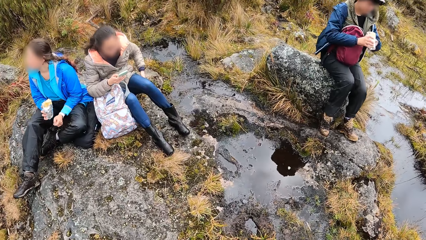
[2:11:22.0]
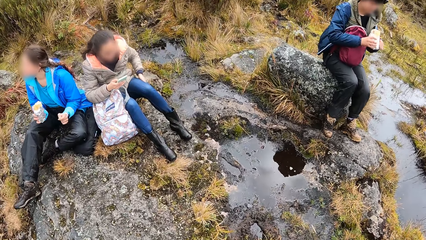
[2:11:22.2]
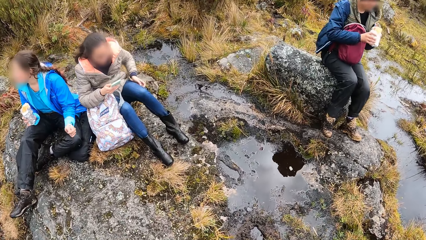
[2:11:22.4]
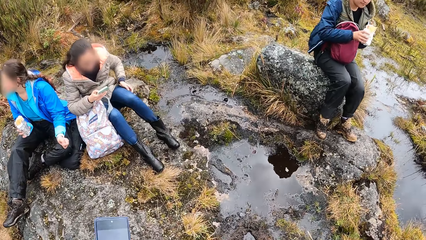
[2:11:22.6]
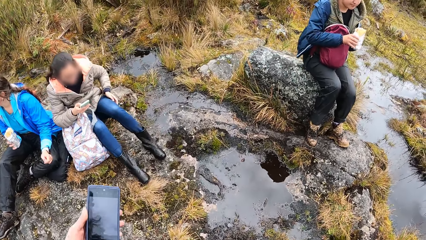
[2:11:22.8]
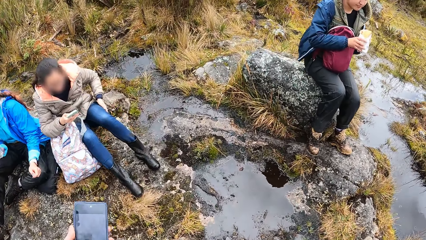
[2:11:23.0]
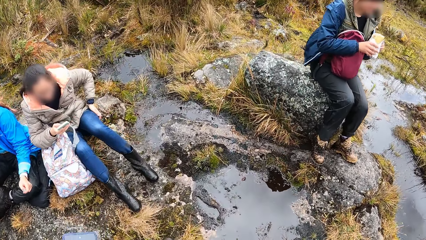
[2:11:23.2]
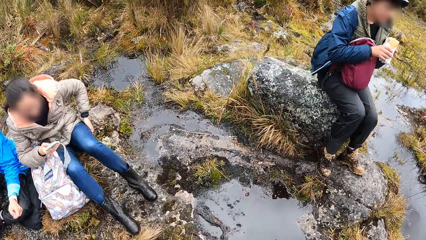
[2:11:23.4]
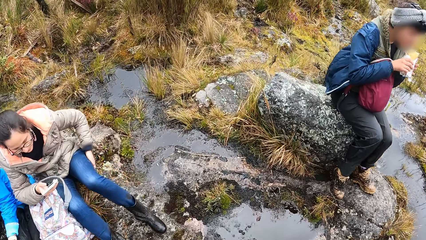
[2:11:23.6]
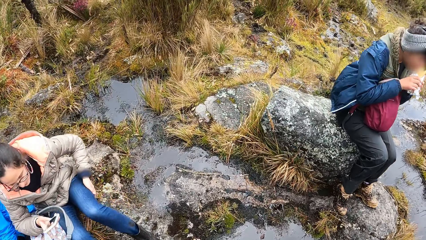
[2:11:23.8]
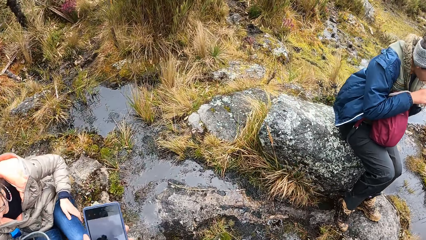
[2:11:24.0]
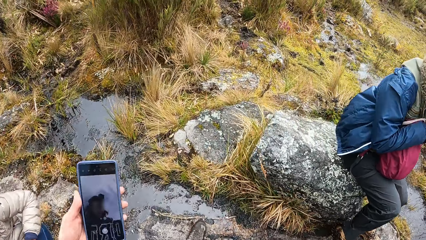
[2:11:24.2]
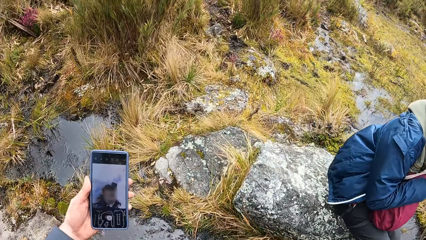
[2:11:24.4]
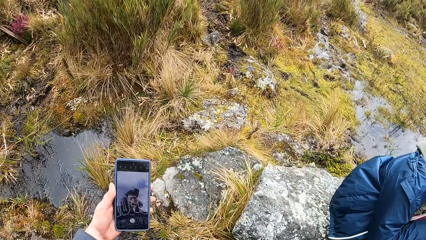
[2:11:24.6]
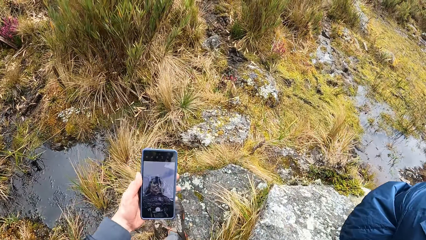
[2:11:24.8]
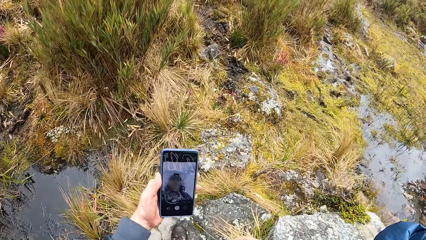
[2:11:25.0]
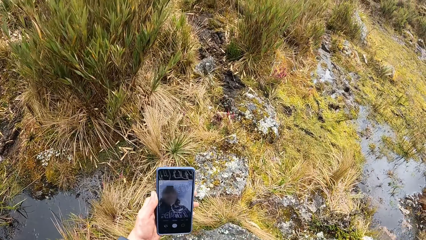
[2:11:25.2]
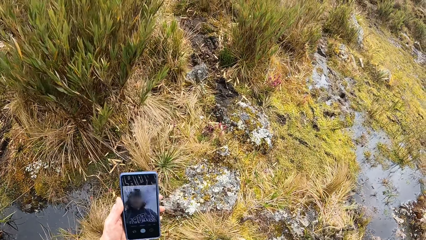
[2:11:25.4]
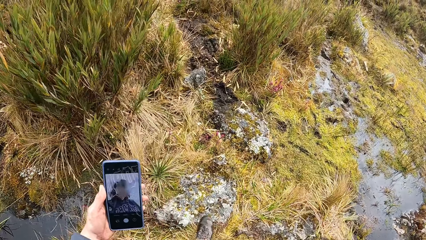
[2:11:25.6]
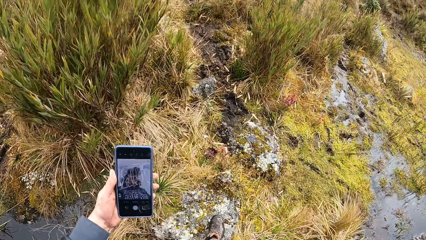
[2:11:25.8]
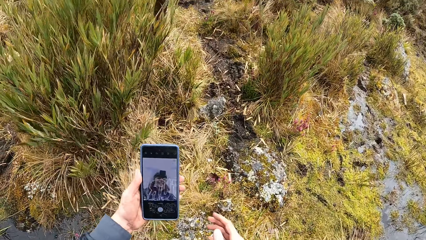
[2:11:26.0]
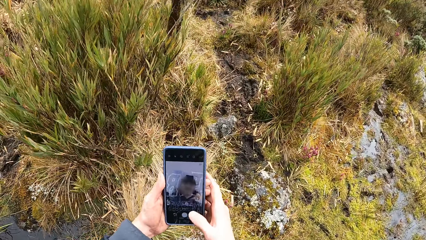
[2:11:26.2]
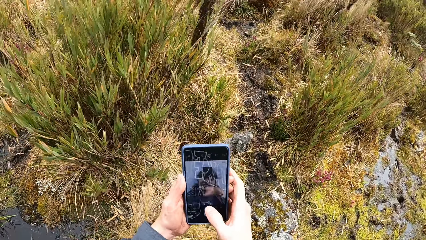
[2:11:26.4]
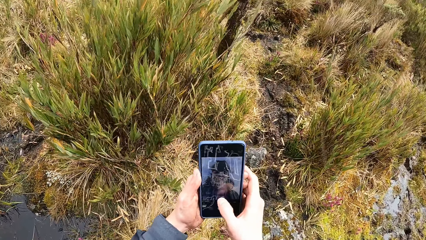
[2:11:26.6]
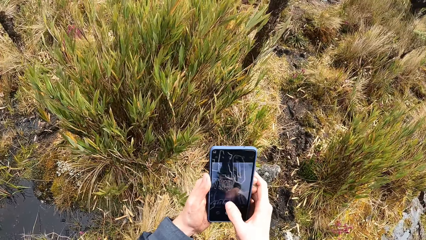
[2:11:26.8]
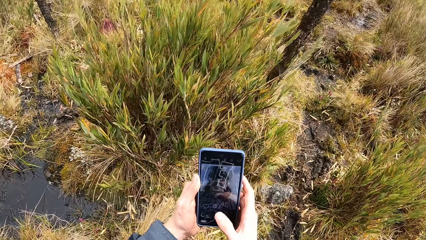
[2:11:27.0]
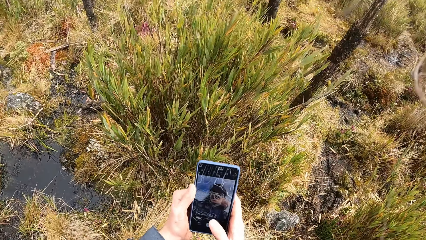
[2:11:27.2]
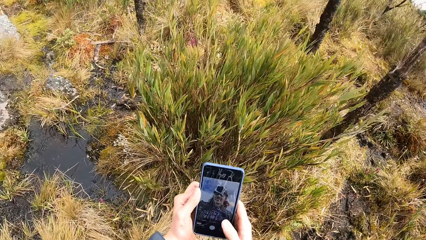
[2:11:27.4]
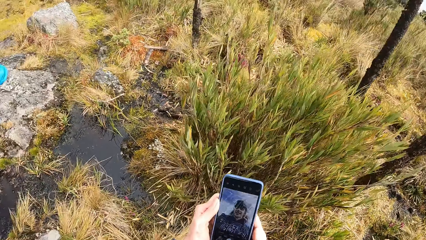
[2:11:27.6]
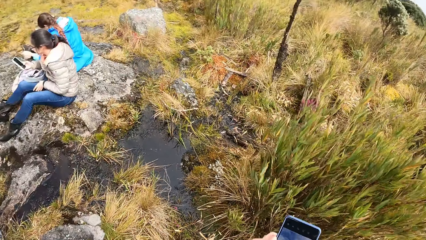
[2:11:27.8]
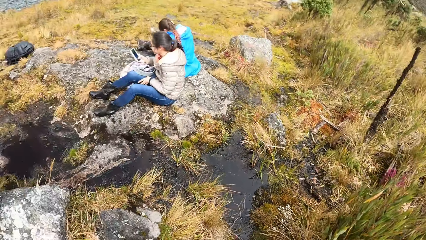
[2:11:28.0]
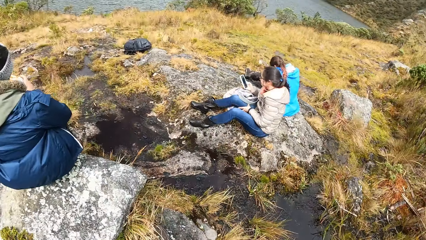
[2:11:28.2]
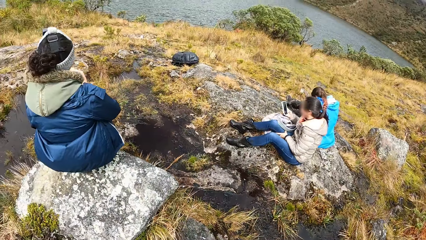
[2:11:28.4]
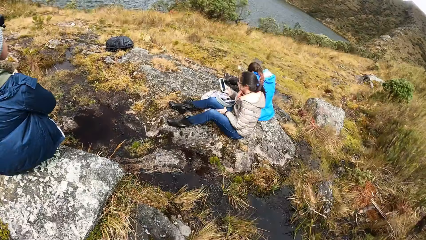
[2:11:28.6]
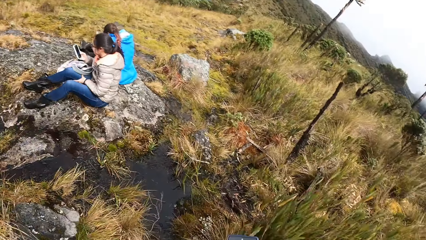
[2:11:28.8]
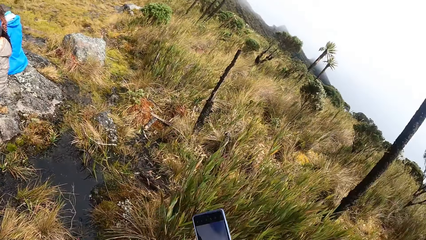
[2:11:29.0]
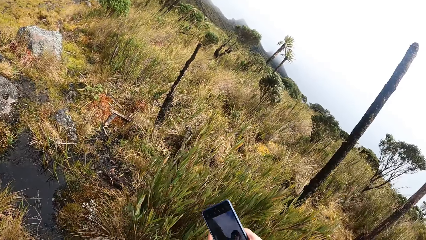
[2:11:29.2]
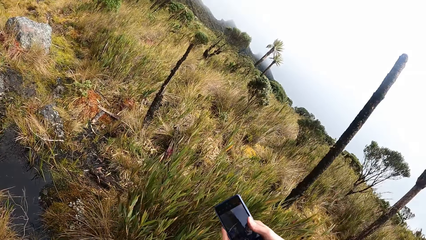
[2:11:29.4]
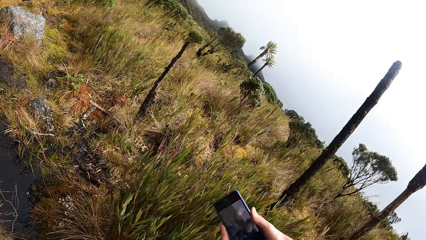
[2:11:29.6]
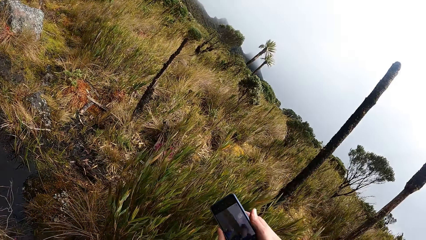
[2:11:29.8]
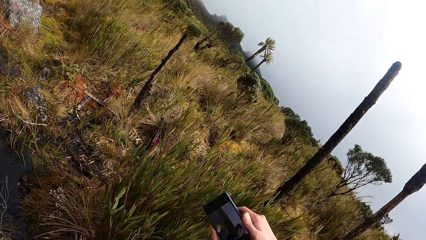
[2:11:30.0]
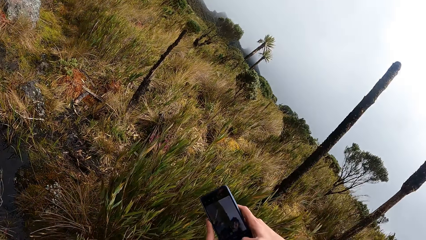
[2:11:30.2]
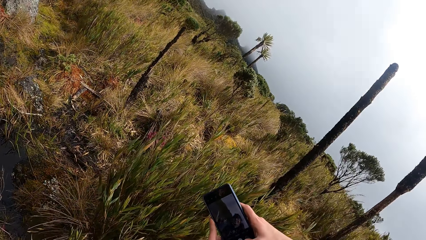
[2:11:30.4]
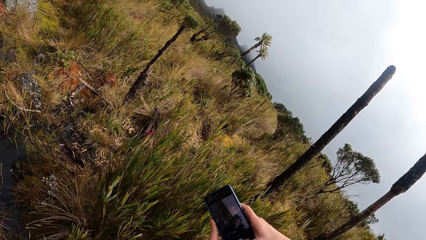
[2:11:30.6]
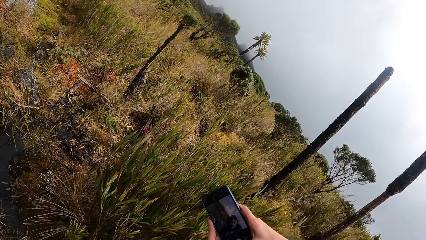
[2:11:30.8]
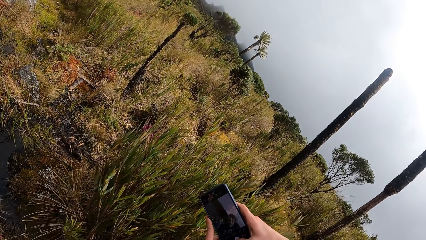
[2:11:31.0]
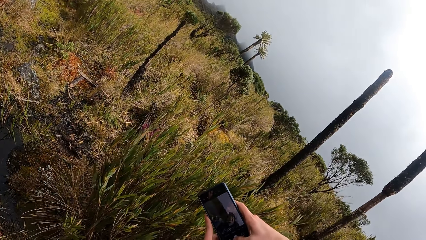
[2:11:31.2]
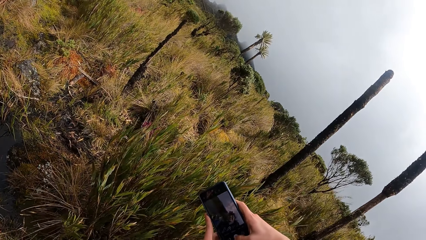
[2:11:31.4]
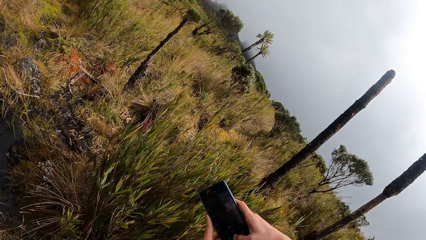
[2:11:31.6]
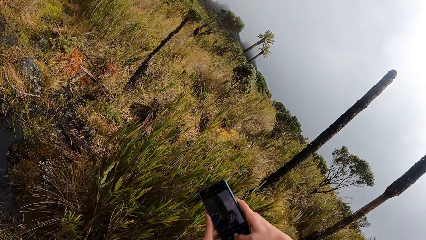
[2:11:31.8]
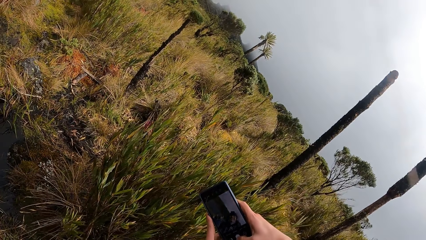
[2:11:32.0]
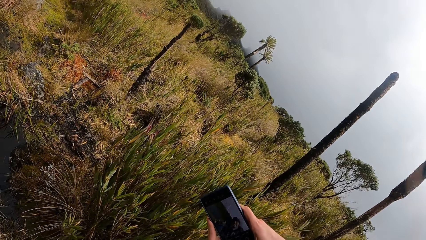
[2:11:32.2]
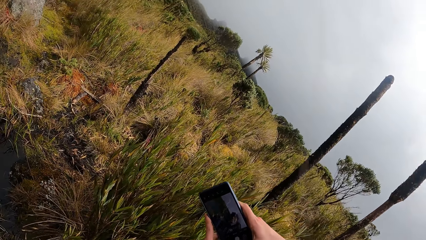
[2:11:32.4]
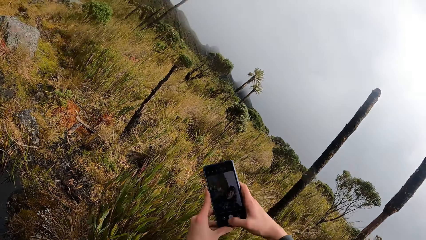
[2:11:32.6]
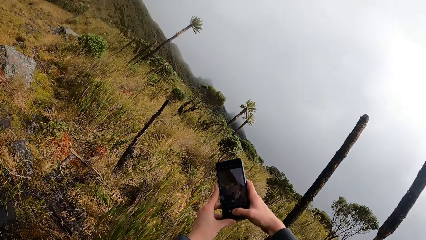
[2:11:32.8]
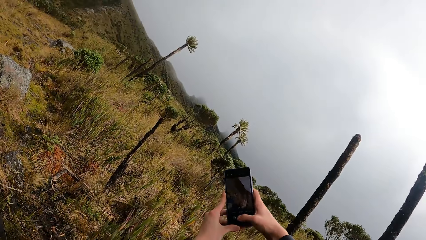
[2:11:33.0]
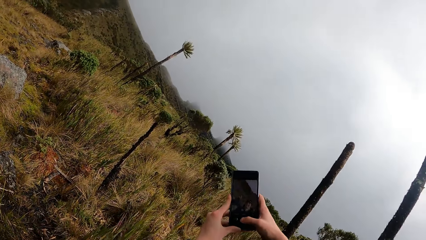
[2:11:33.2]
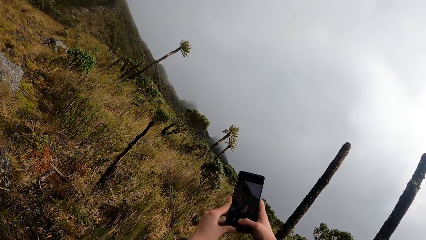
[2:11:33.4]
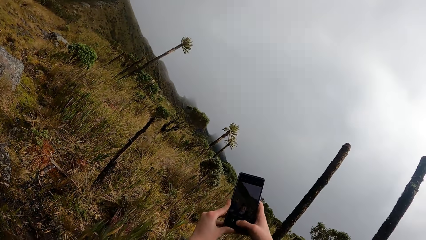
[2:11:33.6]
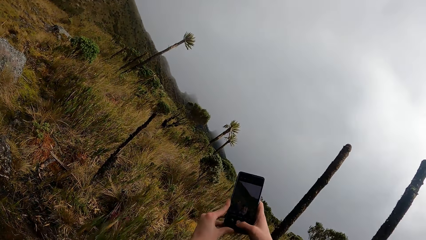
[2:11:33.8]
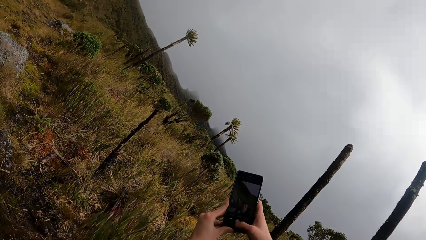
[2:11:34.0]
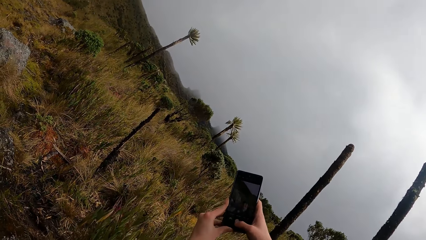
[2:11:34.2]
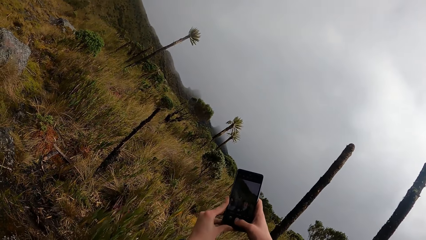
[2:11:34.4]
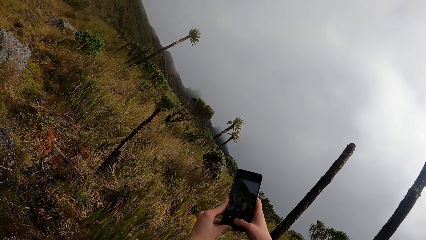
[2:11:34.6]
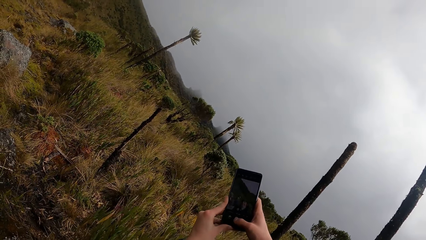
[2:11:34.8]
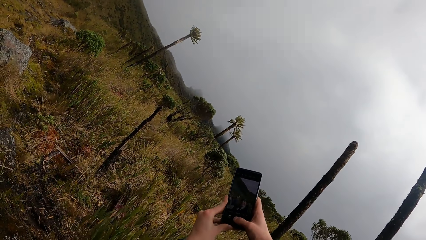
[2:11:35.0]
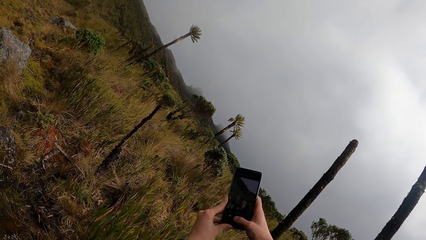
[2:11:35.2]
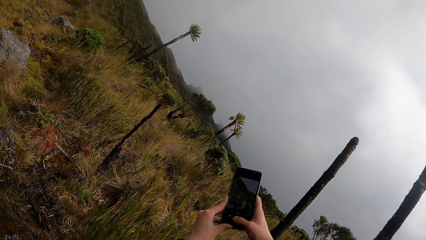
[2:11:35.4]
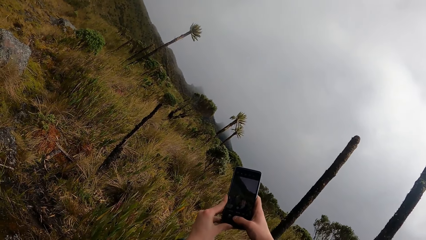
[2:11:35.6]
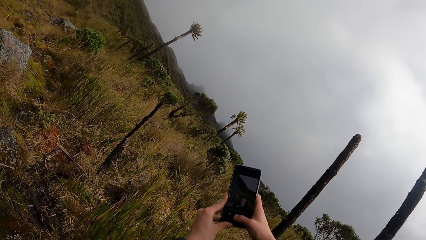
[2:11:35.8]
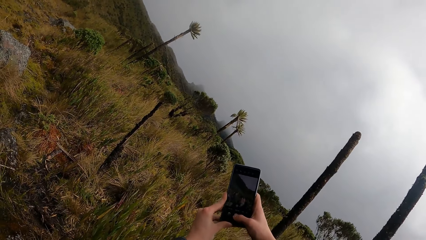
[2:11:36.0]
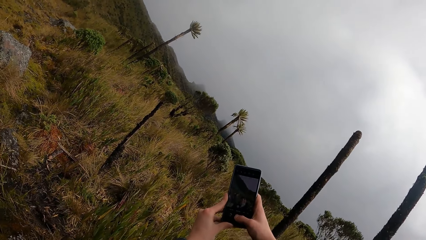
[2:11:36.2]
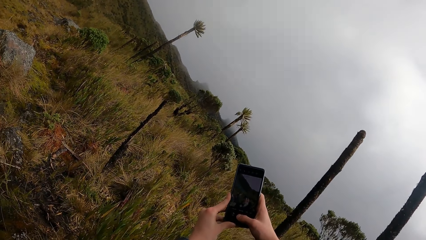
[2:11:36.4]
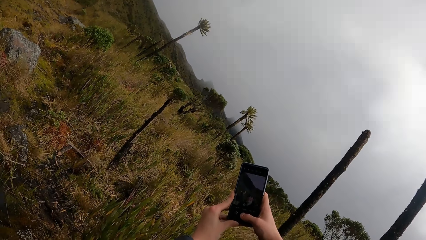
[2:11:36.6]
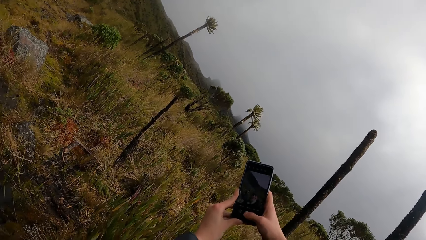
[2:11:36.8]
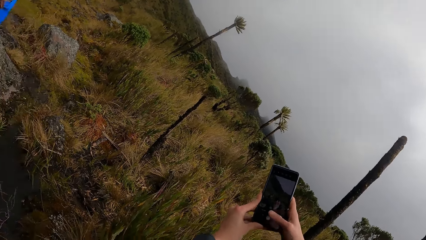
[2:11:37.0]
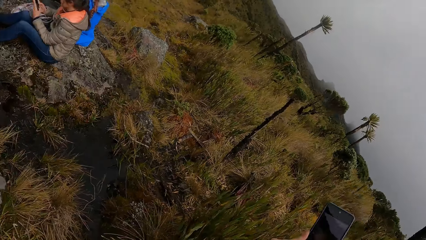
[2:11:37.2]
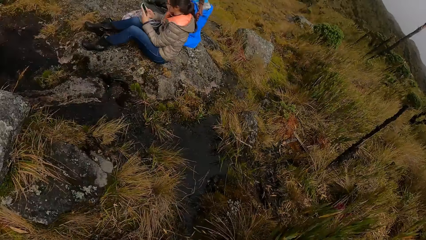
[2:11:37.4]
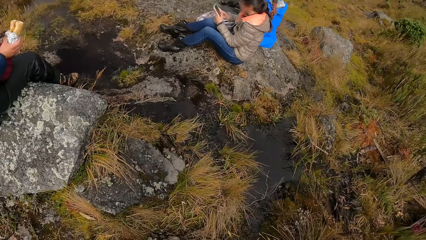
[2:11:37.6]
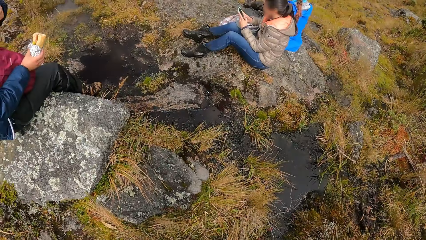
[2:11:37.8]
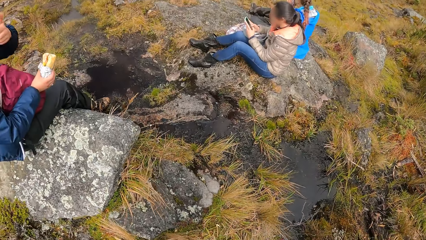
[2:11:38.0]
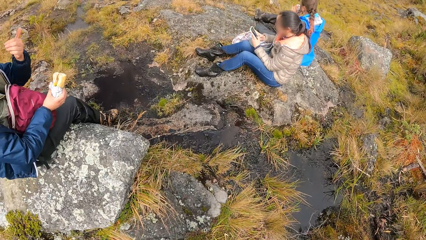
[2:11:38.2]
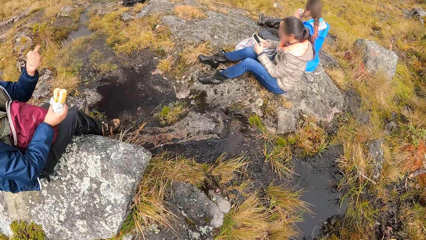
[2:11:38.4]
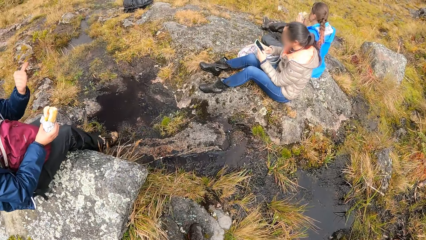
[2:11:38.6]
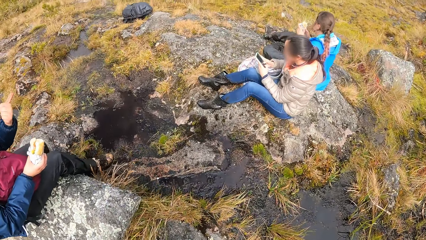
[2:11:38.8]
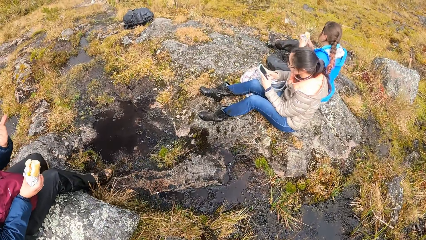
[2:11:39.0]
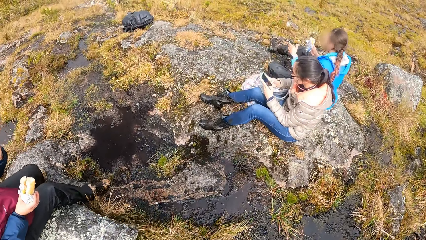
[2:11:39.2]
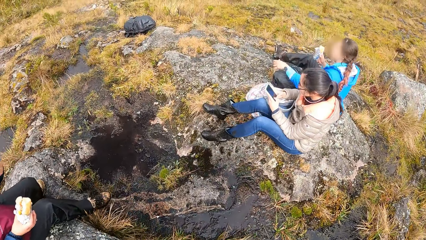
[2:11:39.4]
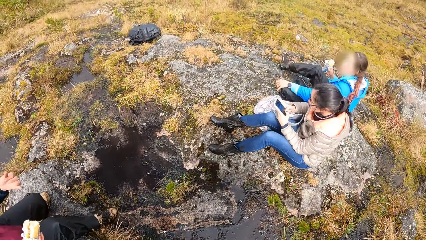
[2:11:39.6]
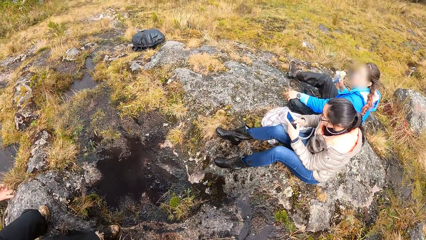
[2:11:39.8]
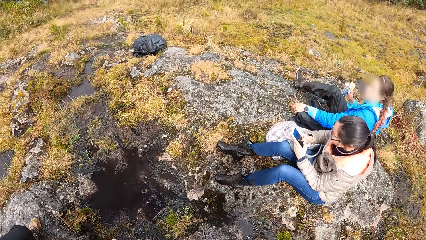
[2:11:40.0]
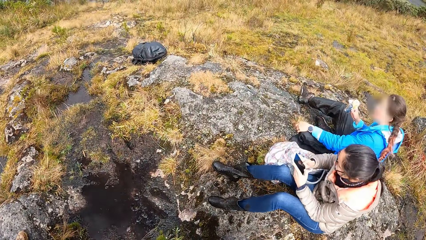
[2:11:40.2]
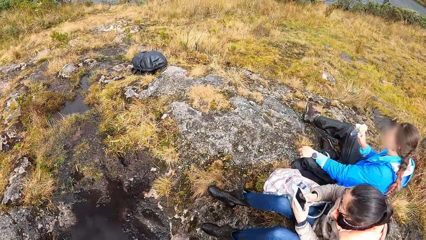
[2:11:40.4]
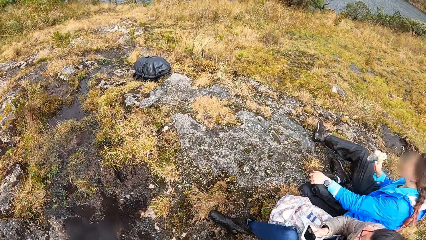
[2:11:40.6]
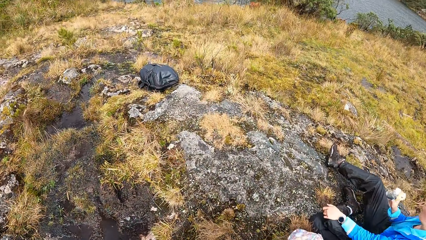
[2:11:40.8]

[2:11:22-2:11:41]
A woman operates a phone with her right hand. The camera wearer operates the phone with his left hand. Another woman eats the spring roll with both hands. The camera wearer operates the phone with both hands. He takes a photo. A third woman eats a spring roll with both hands. The first woman operates the phone with both hands. The first woman interacts with the camera wearer.
